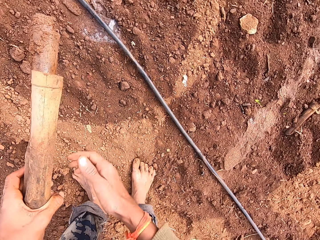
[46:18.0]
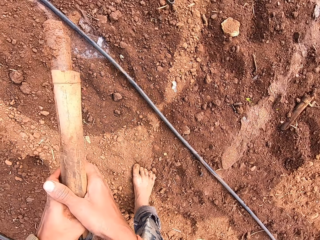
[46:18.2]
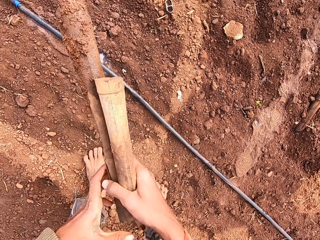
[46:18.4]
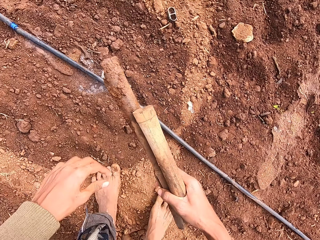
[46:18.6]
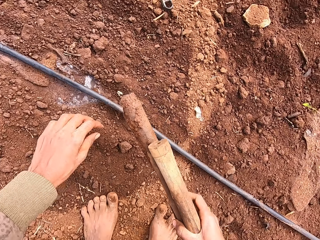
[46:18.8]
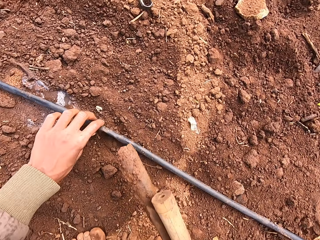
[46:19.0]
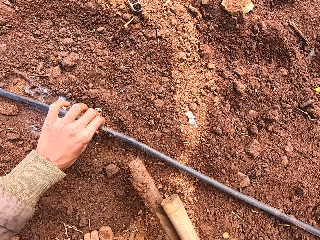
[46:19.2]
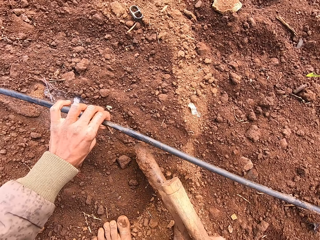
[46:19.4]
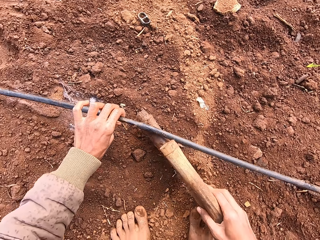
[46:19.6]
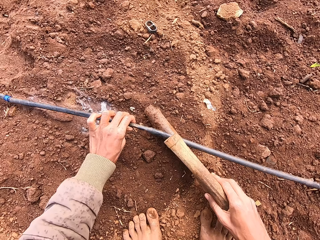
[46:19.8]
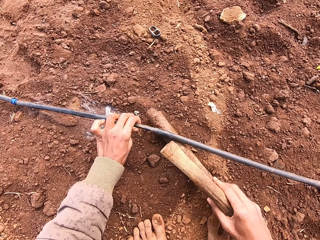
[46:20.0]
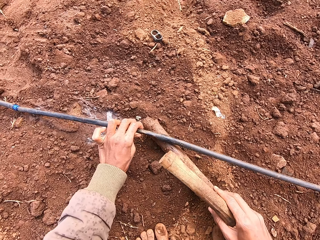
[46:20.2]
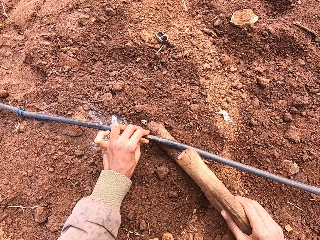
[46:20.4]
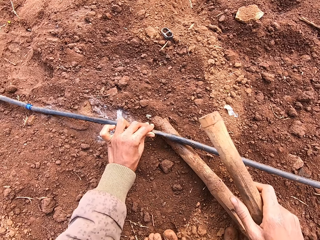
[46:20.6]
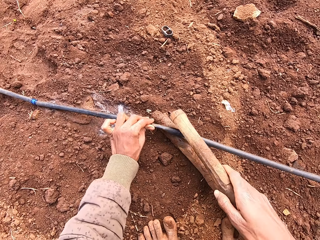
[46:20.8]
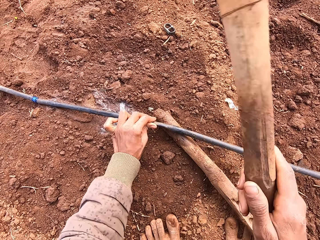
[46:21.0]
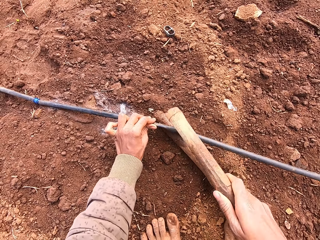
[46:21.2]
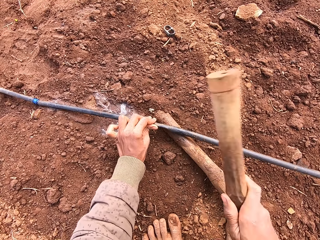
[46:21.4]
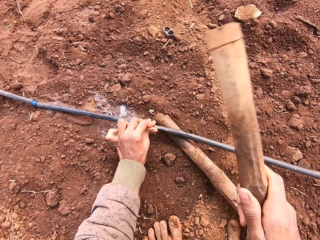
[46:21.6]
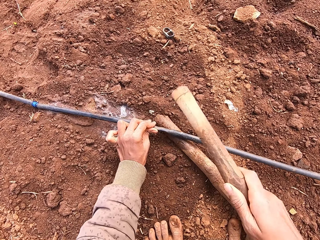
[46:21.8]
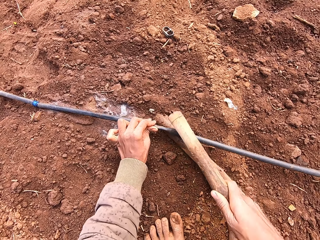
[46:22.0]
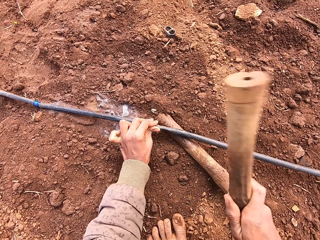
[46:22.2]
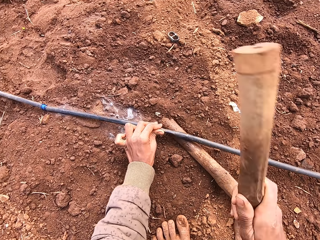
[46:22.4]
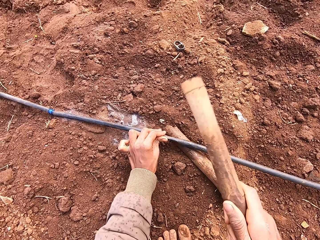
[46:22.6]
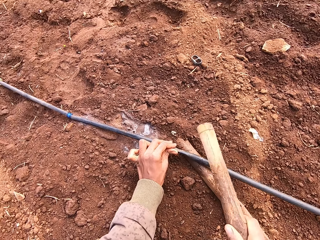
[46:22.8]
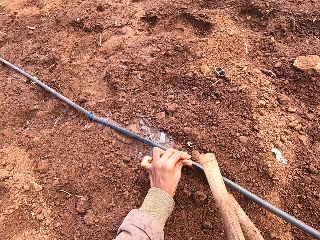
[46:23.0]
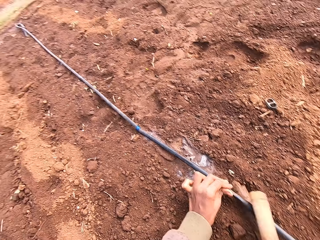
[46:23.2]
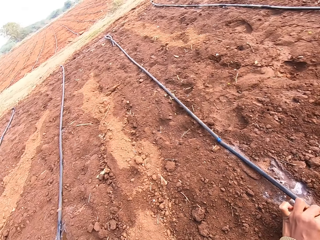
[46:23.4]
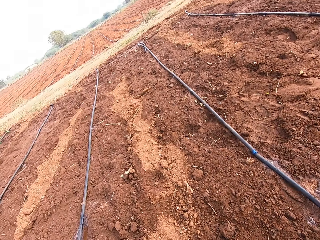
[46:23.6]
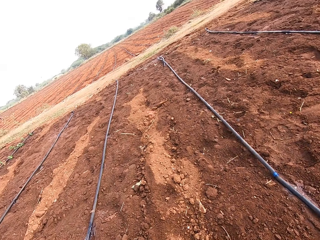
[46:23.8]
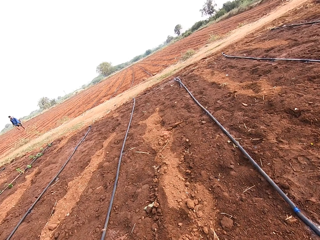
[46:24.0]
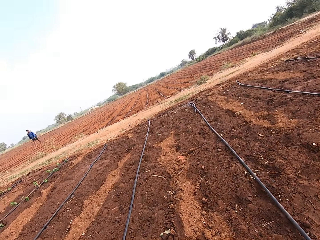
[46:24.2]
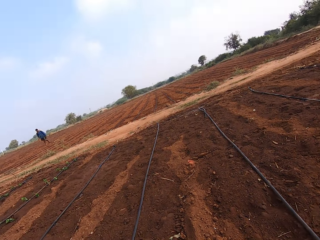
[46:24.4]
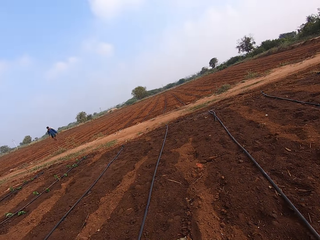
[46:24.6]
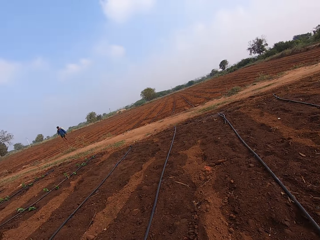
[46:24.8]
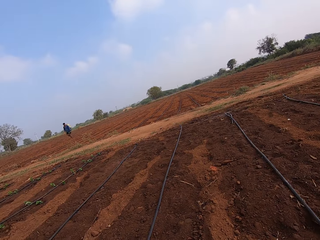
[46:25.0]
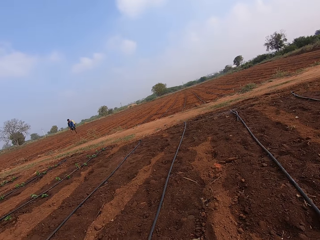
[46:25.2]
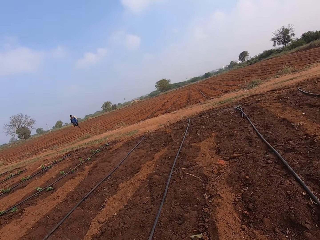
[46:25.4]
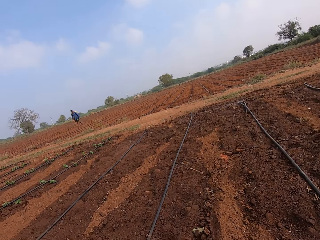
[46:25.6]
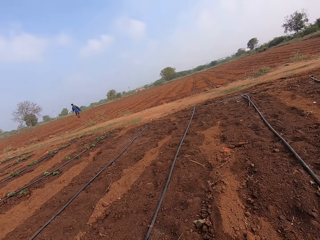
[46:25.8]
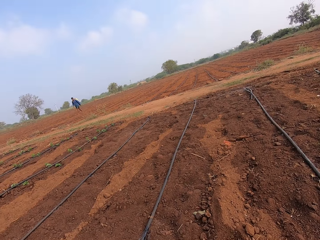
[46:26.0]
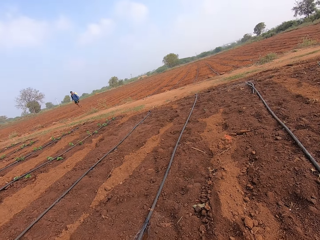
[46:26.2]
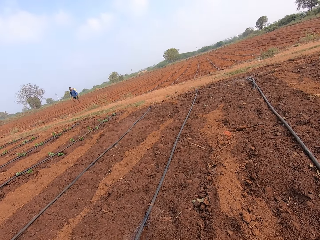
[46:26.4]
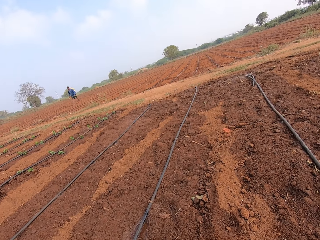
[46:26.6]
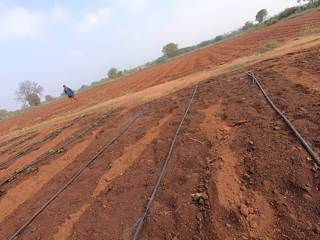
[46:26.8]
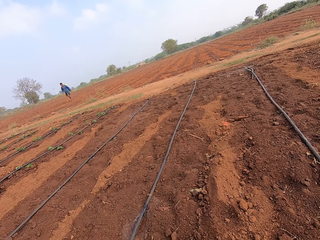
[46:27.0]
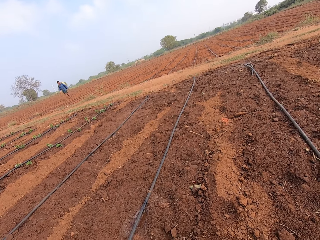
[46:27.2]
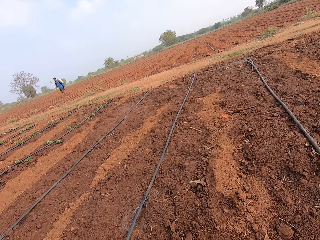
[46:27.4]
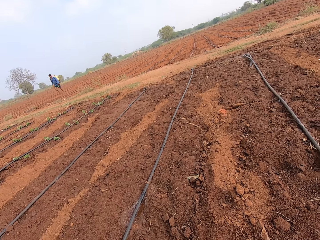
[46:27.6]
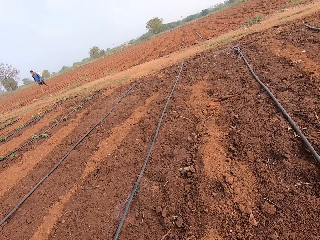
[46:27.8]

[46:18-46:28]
The camera wearer drops the pipe to the ground. He passes the sticks from his left hand to his right hand. He pulls up the pipe from the ground with his left hand. He places the stick in his right hand under the pipe in his left hand. He hits the pipe in his left hand to the stick with another stick in his right hand. He looks around and talks to another man.

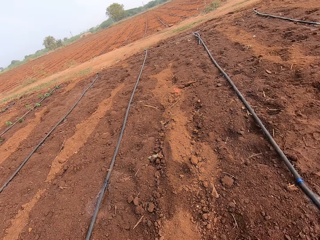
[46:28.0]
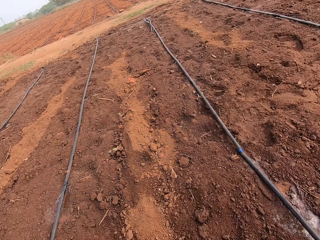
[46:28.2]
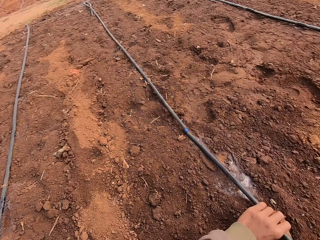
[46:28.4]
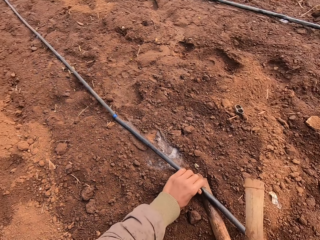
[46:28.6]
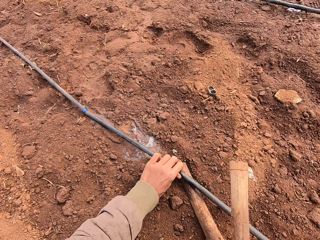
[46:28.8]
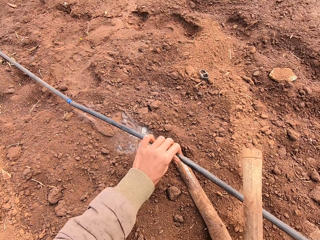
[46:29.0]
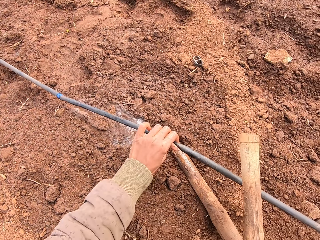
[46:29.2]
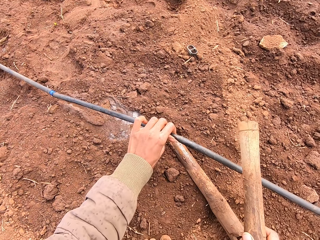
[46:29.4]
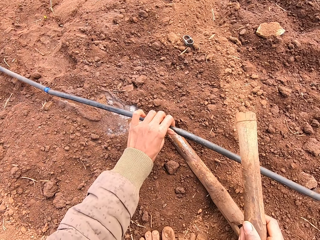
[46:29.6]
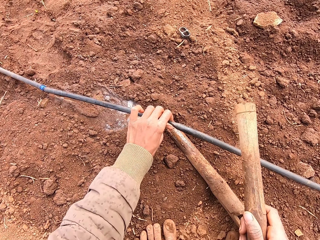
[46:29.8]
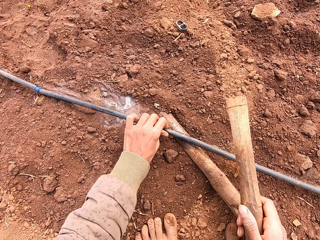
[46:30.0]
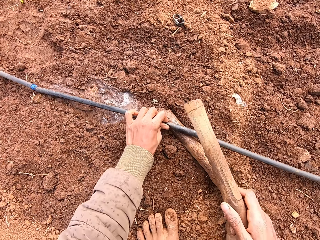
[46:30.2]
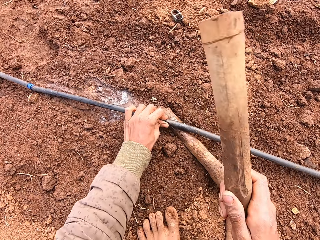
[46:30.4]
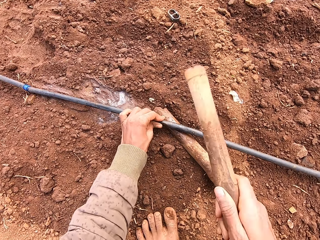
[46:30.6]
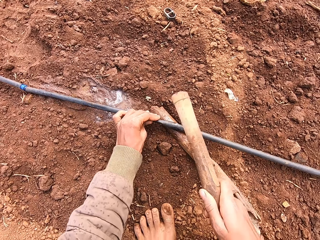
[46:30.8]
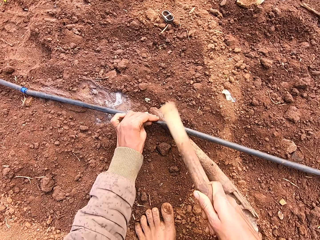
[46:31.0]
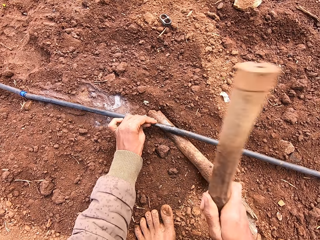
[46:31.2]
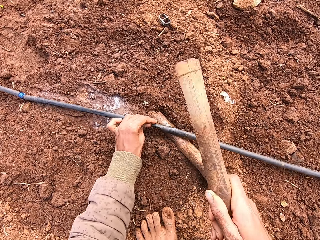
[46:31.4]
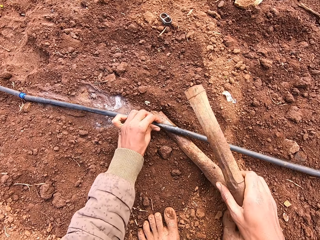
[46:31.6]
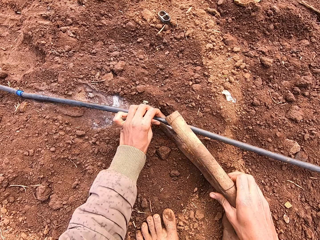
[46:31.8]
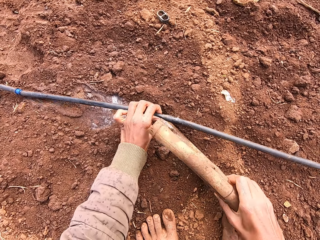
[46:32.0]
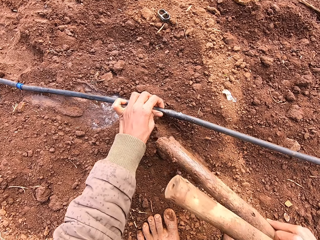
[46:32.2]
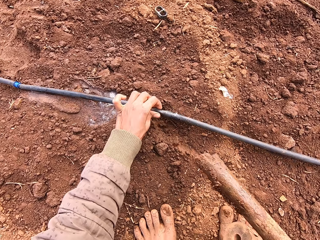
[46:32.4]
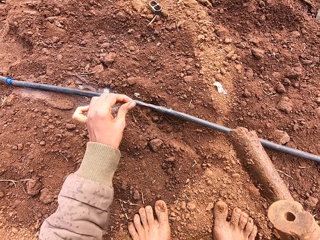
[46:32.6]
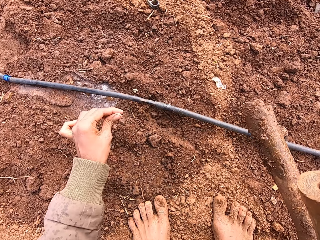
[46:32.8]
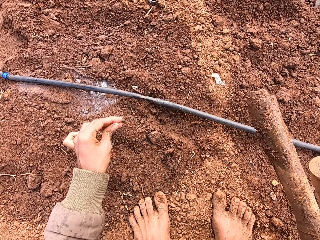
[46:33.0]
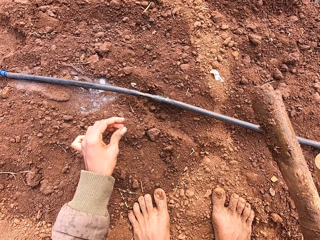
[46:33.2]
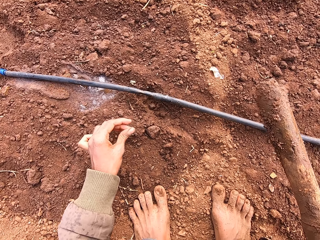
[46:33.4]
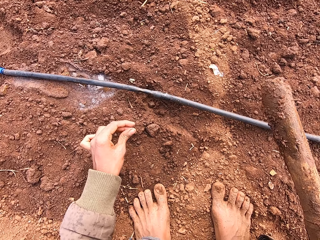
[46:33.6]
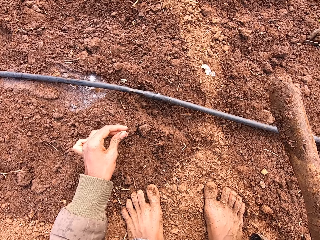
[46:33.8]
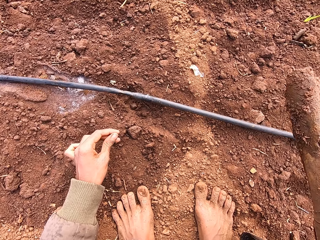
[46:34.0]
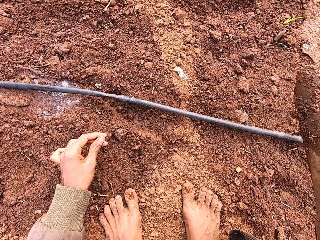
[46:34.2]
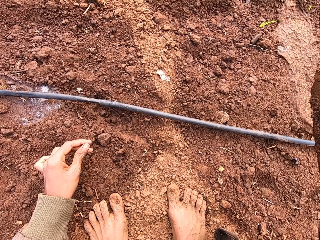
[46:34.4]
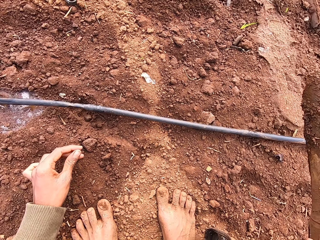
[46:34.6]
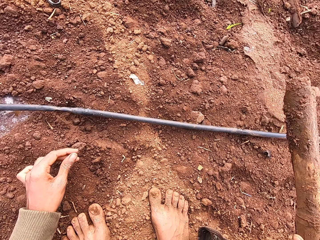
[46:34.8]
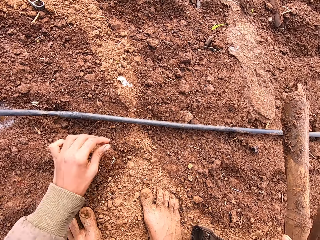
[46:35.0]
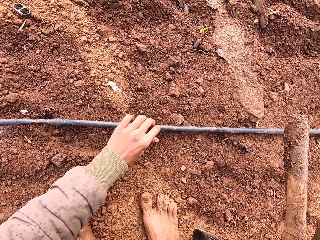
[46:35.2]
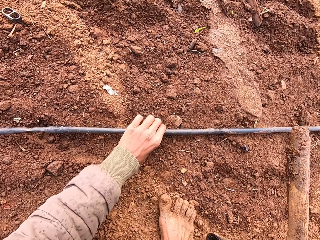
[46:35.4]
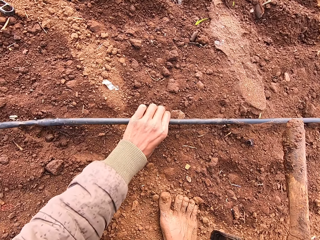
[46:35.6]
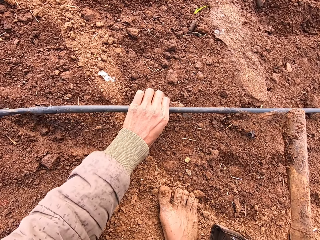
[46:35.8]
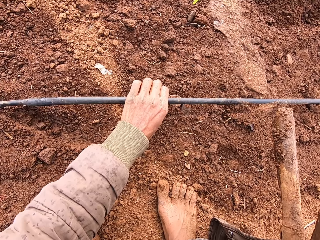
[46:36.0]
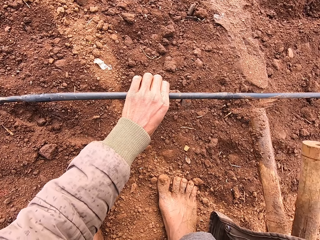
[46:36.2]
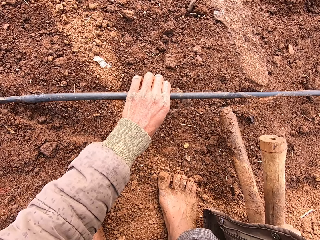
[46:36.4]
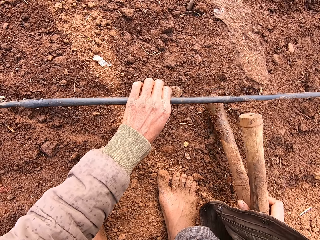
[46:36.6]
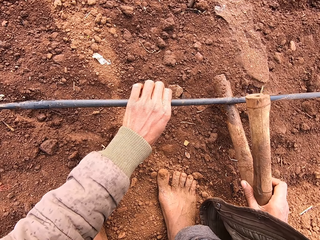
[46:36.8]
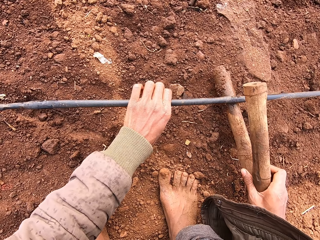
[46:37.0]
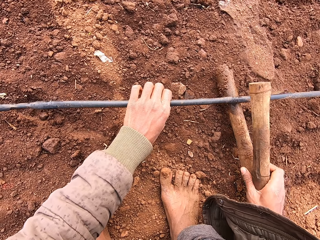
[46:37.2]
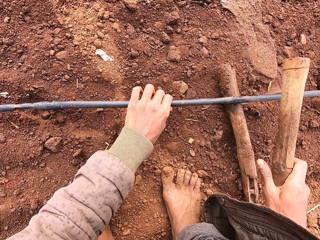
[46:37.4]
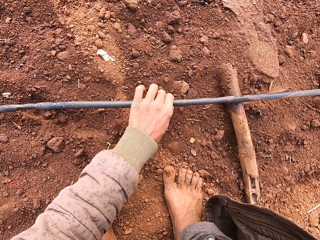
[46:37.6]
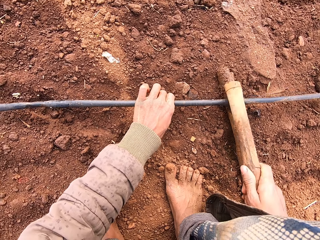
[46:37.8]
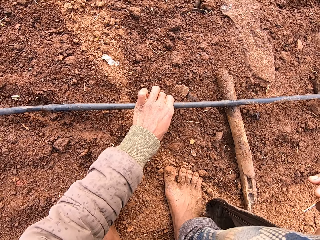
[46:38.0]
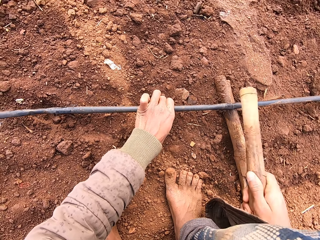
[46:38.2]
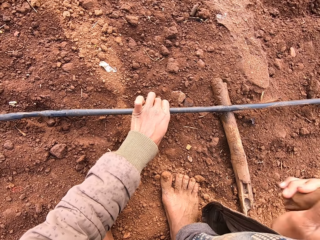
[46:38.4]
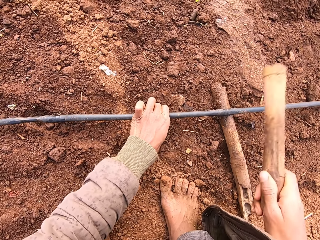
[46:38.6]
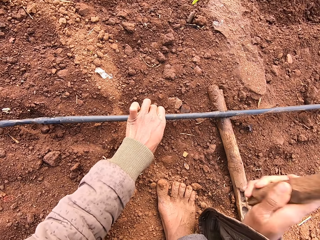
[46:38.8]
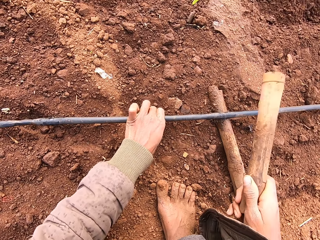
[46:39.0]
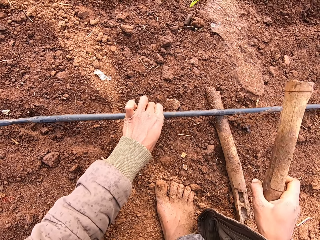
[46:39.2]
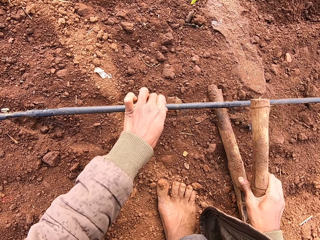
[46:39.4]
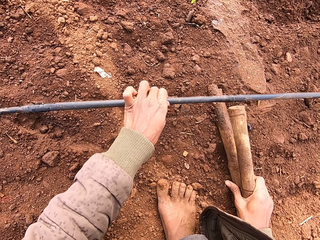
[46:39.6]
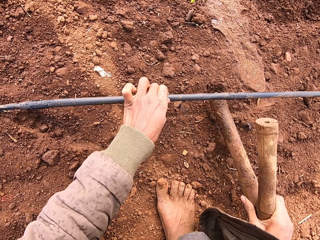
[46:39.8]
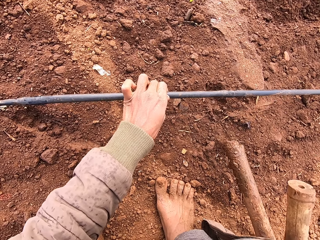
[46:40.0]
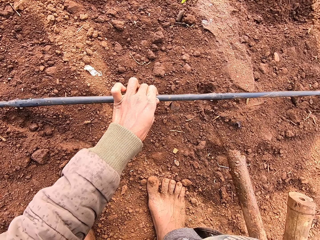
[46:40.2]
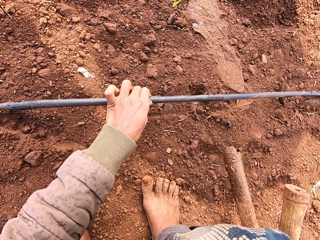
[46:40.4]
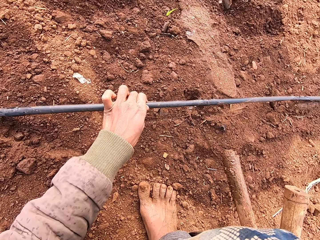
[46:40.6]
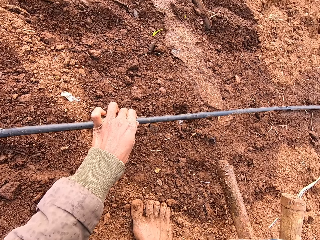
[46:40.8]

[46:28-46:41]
The camera wearer pulls up the pipe from the stick with his left hand. He places the pipe in his left hand on the stick. He hits the pipe in his left hand to the stick with another stick in his right hand. He removes the stick under the pipe with his right hand. He lifts the pipe off the ground and talks to the first man. He pulls up the pipe from the ground with his left hand. He places the stick in his right hand under the pipe in his left hand. He hits the pipe in his left hand to the stick with another stick in his right hand. He lifts the pipe with his left hand. He picks the stick from the ground with his right hand.
